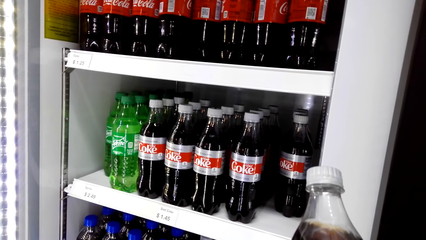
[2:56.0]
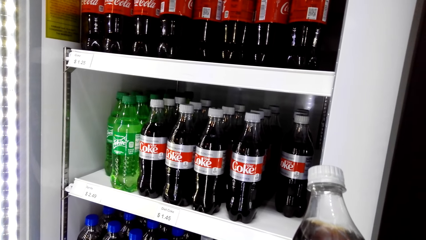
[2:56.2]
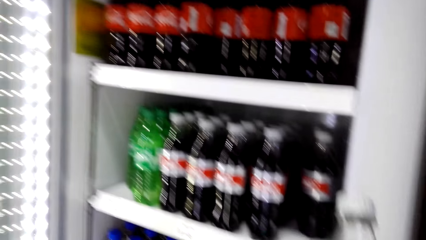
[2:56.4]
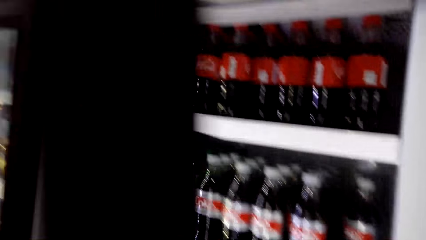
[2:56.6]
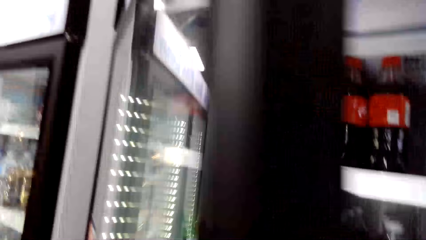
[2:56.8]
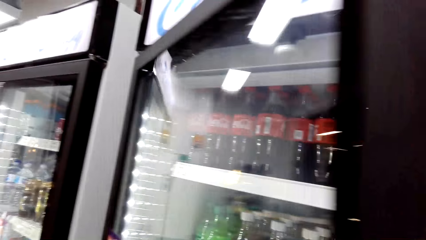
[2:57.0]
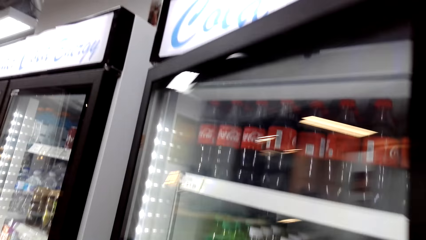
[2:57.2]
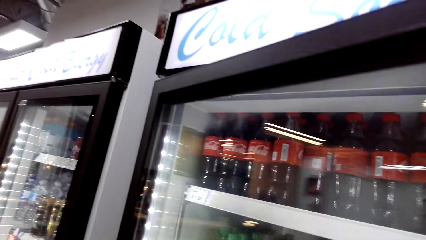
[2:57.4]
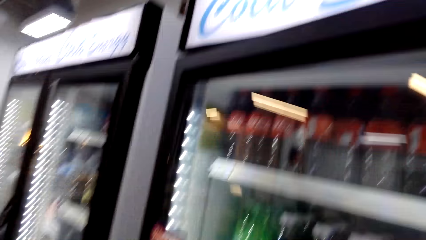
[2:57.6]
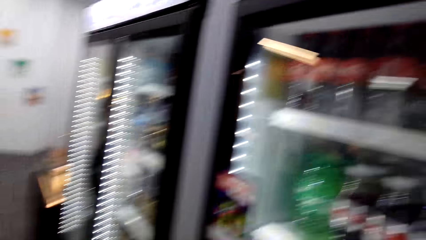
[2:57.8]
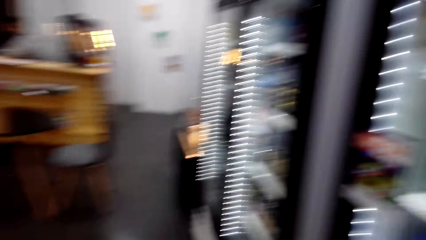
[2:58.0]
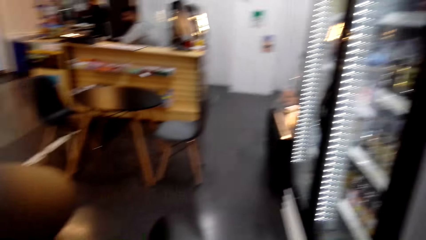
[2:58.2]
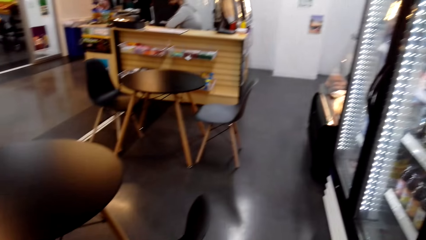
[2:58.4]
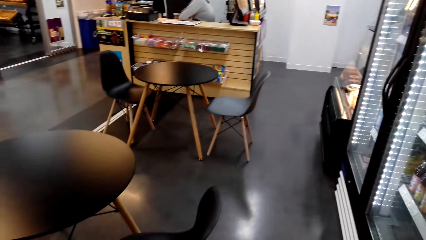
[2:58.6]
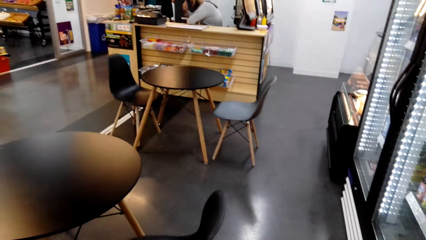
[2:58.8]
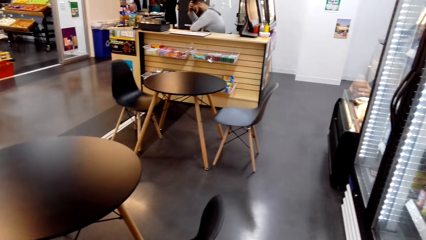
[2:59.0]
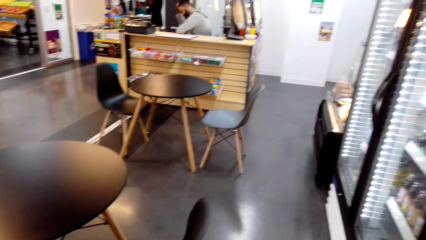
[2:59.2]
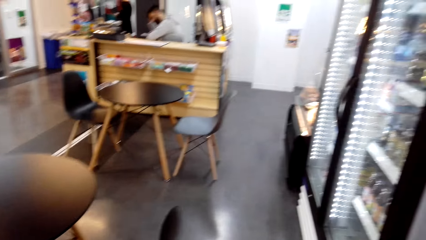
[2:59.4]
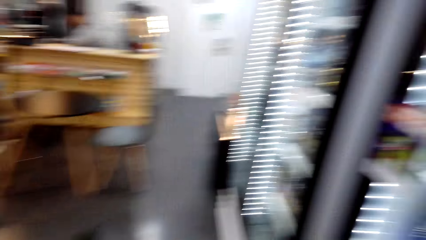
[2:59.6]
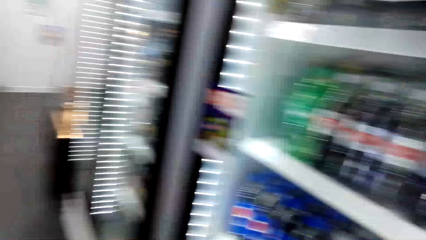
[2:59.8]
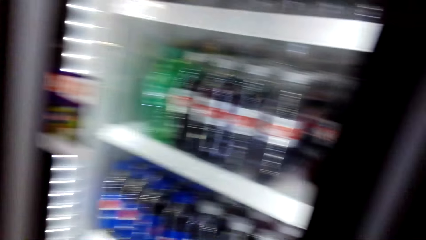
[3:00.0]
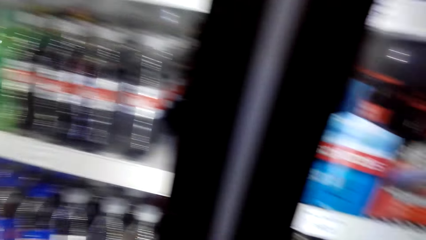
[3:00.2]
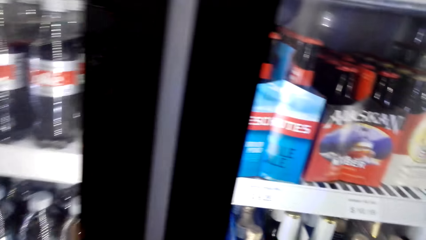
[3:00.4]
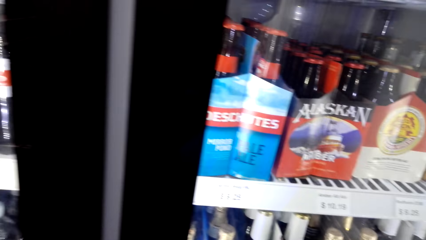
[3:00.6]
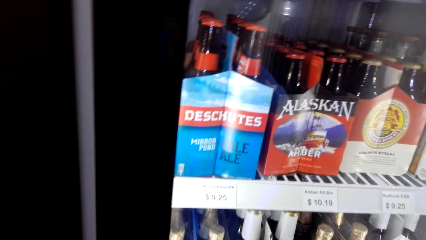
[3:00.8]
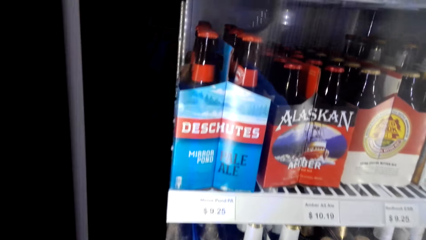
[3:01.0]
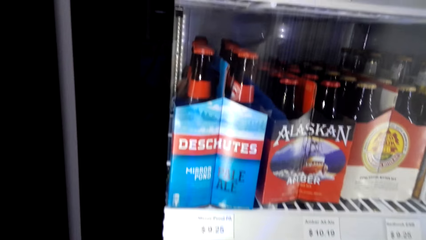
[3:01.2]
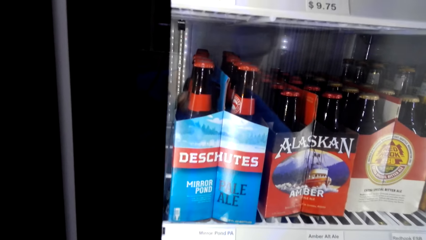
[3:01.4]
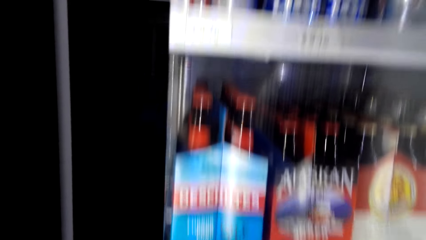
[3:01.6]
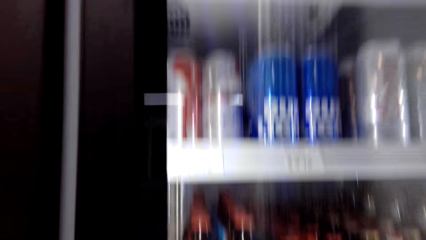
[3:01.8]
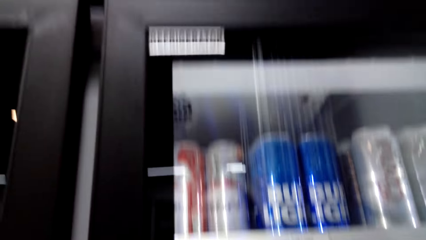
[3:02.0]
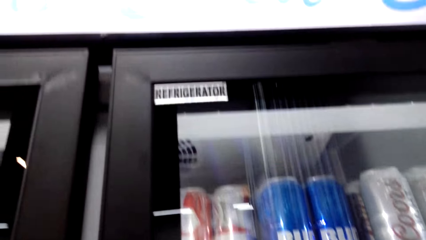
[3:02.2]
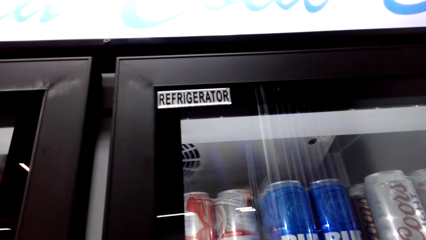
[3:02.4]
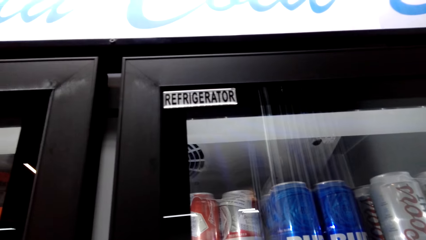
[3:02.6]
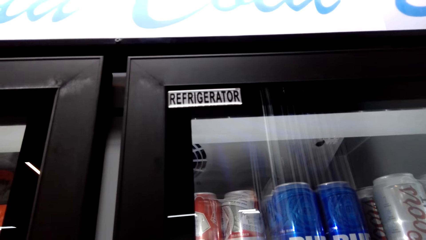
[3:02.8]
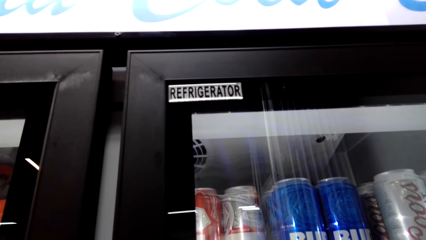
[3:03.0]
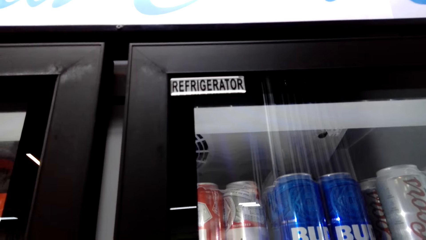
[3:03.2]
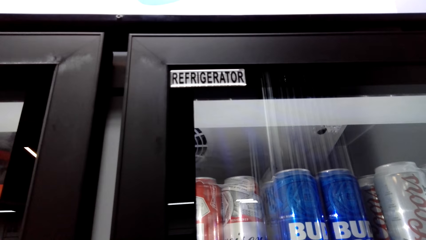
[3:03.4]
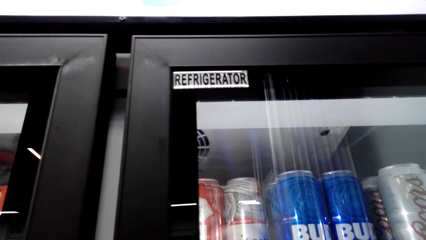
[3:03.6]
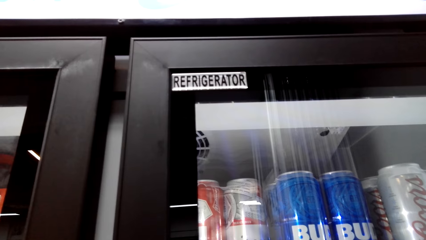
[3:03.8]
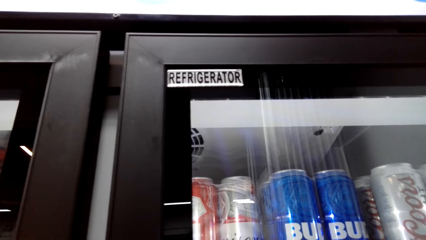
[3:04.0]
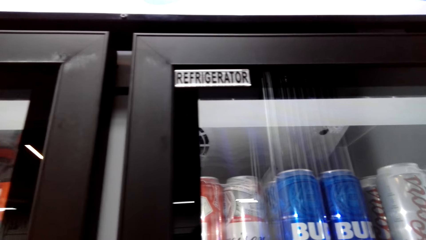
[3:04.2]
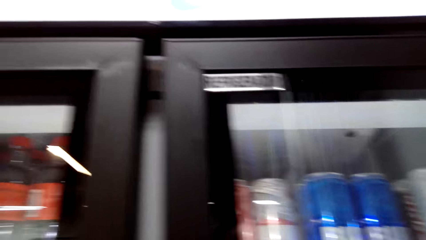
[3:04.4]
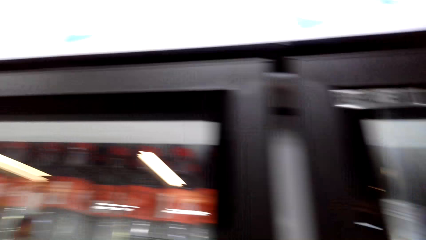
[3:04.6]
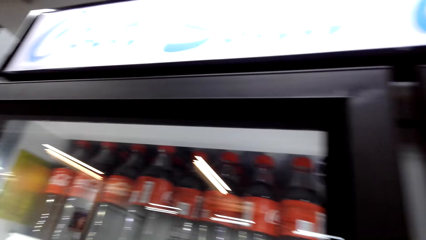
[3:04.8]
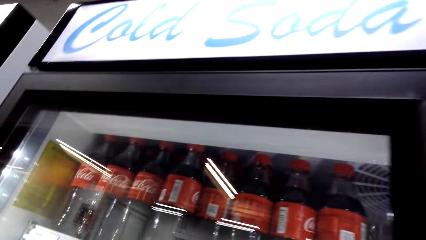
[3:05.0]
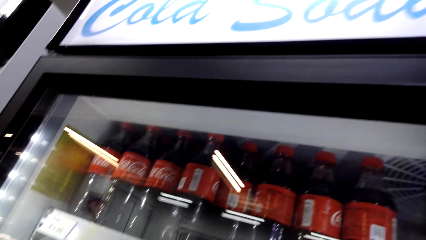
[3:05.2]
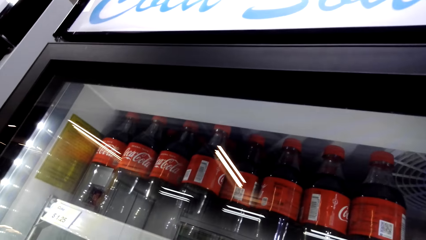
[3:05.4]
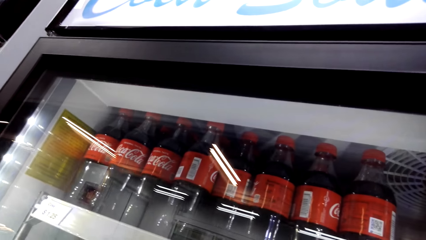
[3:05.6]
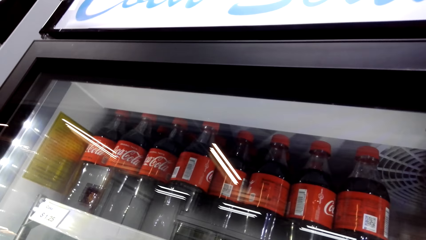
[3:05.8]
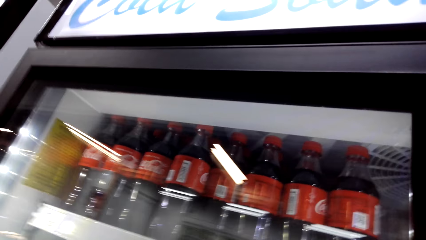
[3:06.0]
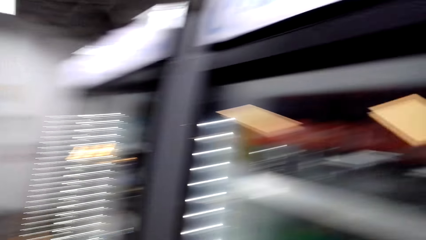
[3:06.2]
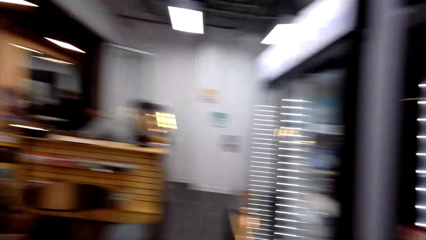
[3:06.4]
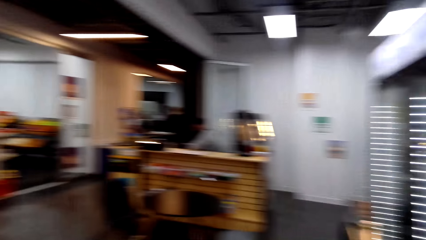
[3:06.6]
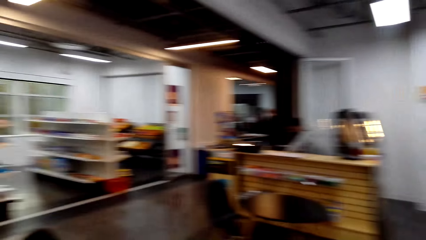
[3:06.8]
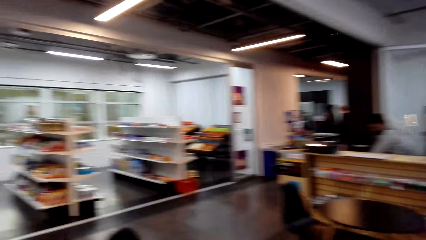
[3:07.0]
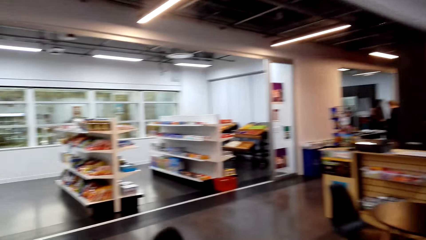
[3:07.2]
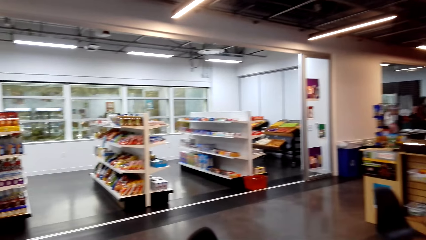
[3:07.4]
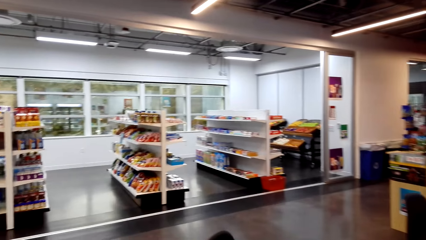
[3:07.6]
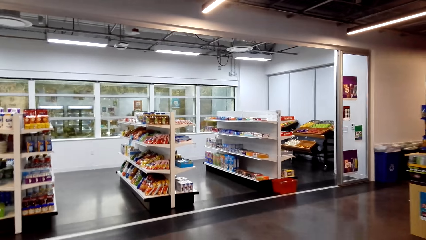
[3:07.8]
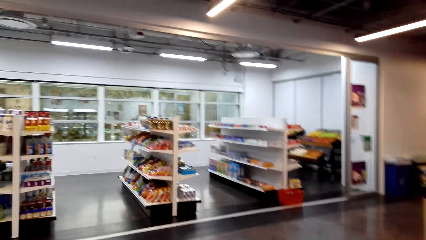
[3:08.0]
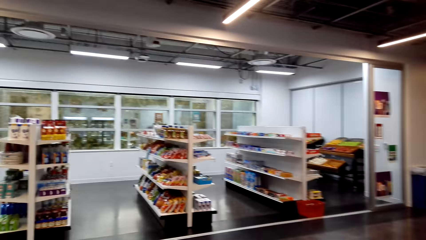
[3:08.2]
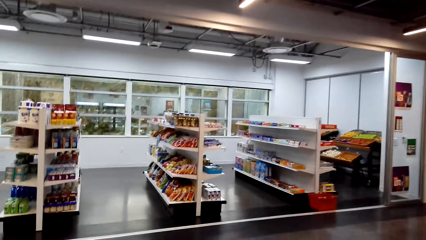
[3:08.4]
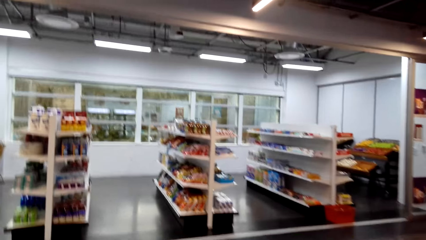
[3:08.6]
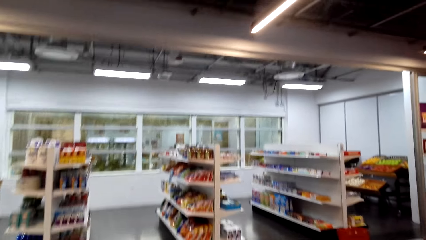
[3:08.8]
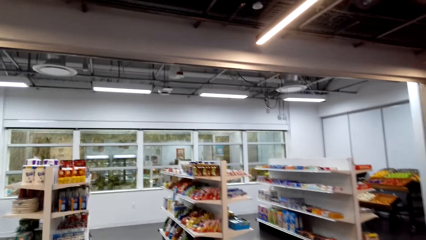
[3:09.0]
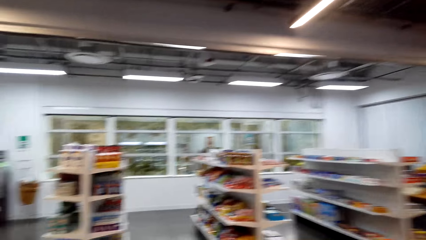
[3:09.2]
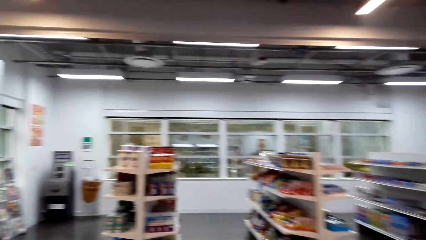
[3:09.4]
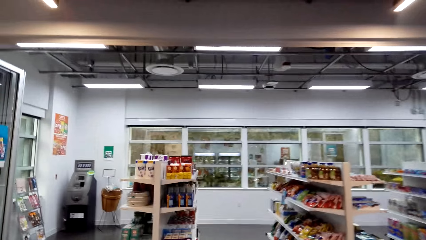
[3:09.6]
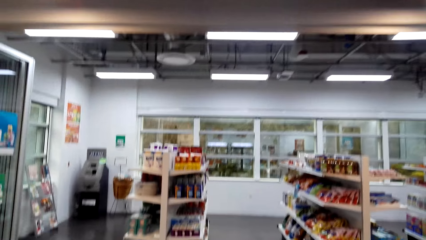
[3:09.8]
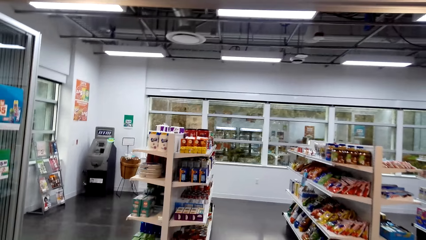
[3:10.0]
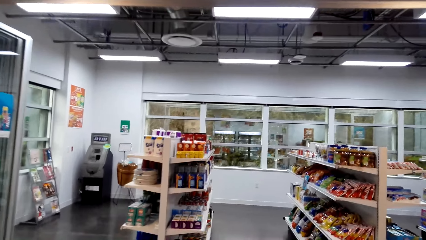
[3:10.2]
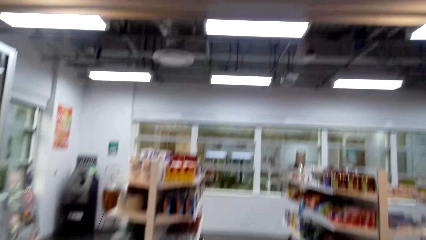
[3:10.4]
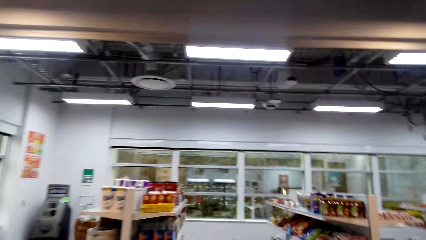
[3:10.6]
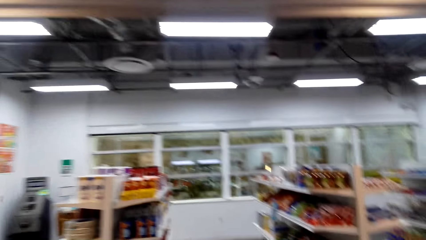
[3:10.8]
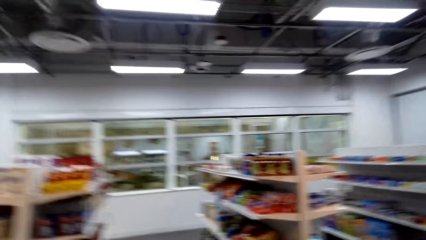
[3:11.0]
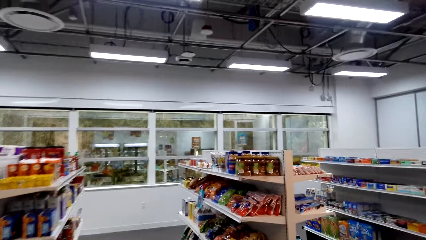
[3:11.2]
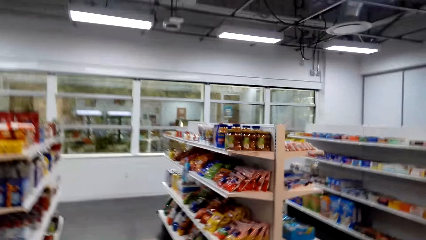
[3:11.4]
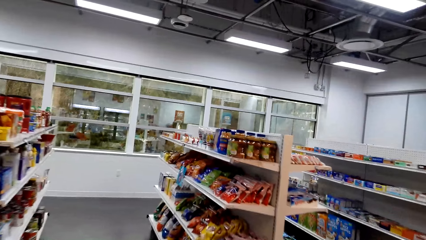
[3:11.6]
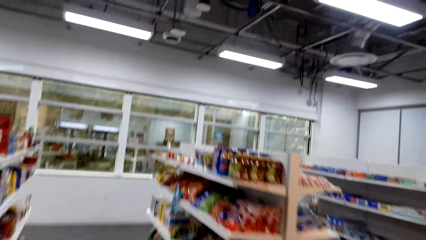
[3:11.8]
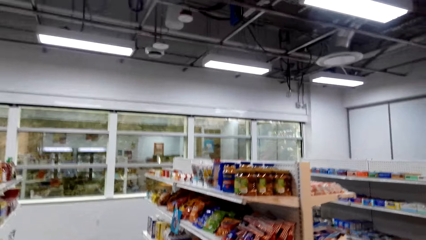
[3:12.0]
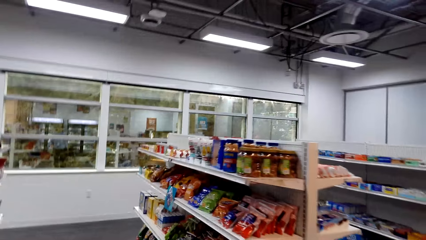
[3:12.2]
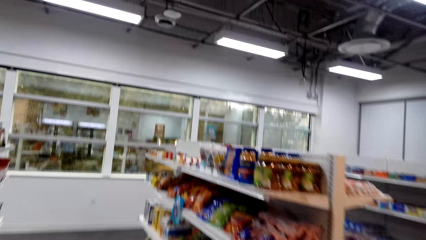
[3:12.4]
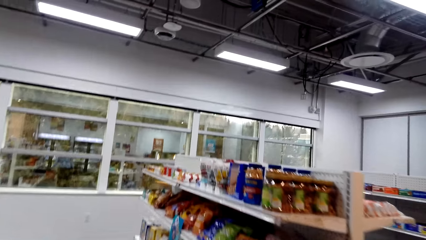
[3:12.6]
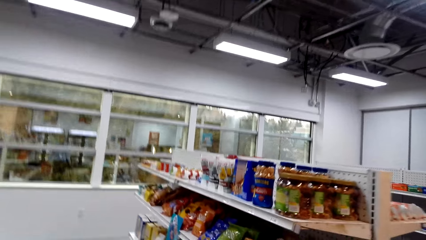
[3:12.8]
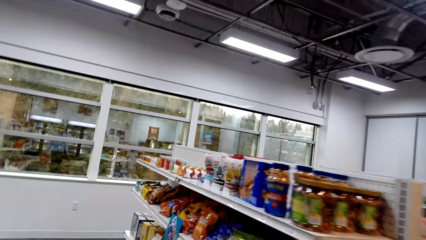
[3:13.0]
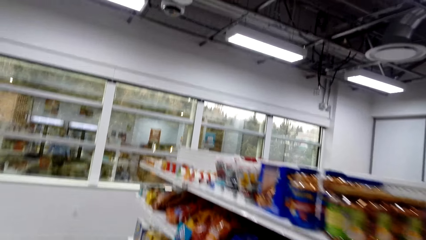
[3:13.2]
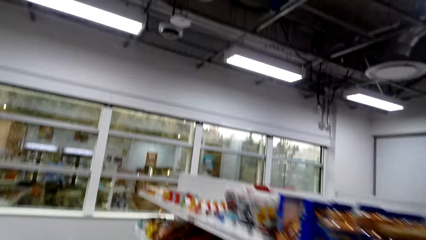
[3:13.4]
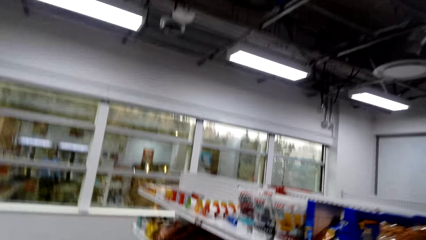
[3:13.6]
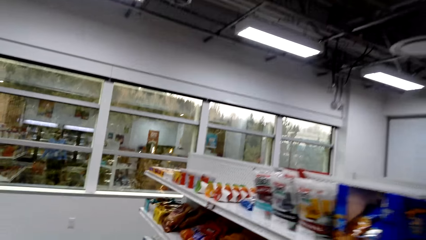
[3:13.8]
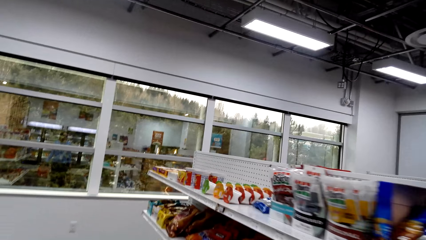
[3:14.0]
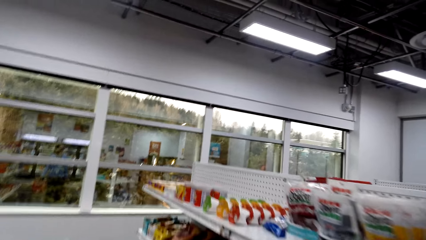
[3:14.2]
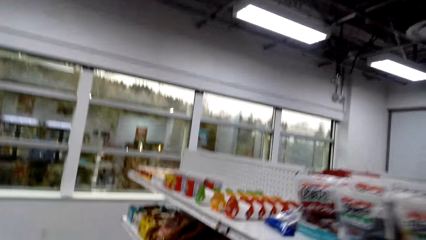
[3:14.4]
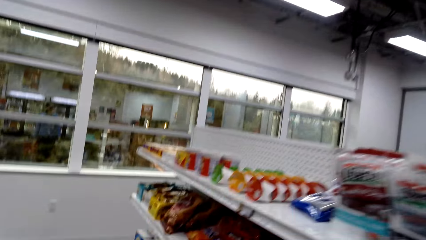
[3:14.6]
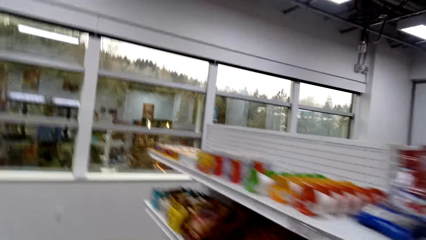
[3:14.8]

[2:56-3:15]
The camera wearer closes the fridge. They look around. They walk around the supermarket. They stare at the drinks in the fridge. They walk on the floor.
